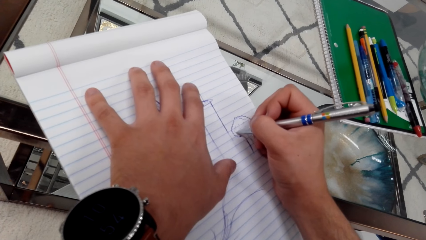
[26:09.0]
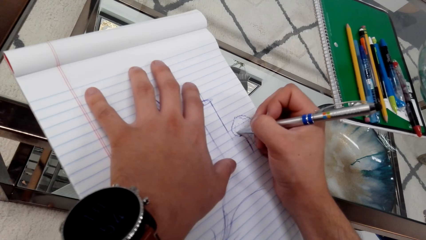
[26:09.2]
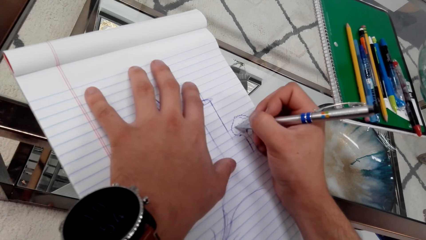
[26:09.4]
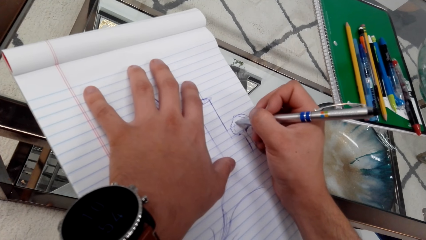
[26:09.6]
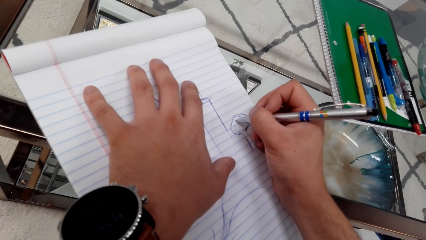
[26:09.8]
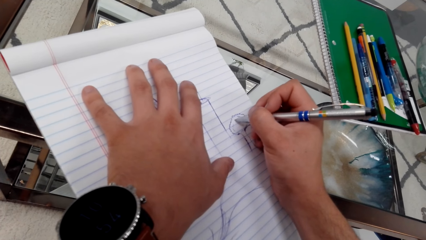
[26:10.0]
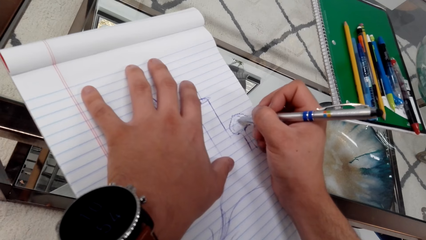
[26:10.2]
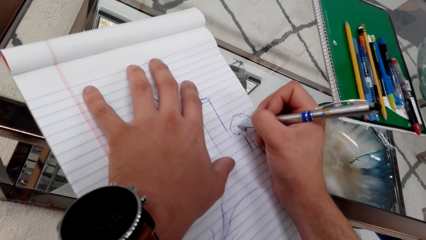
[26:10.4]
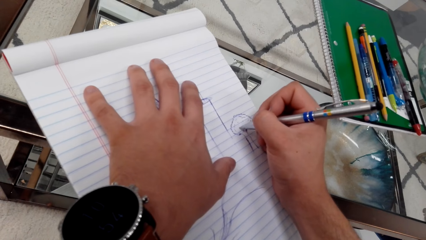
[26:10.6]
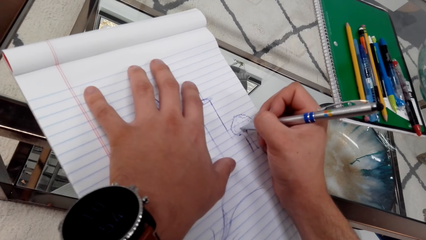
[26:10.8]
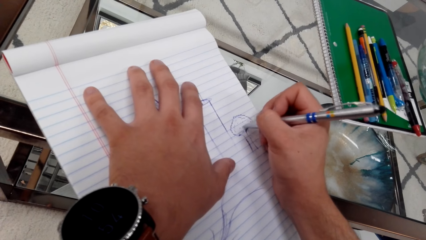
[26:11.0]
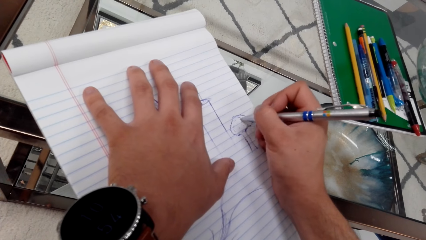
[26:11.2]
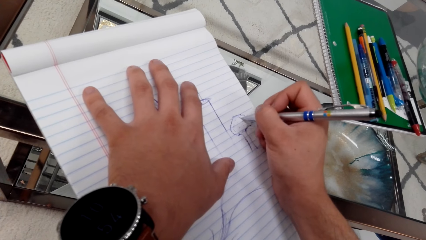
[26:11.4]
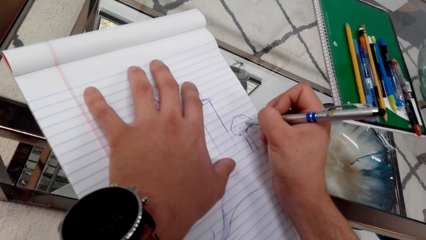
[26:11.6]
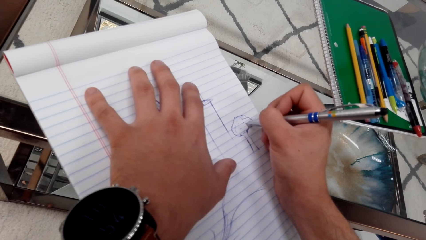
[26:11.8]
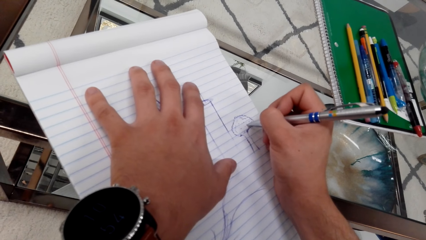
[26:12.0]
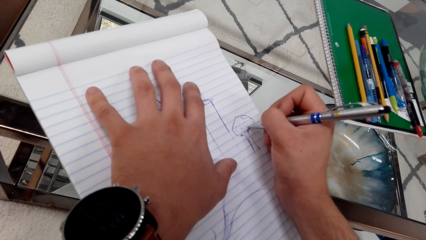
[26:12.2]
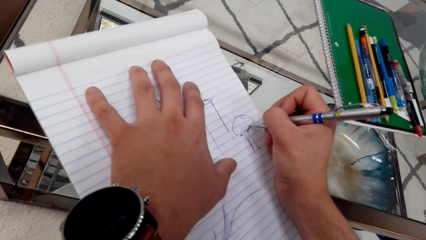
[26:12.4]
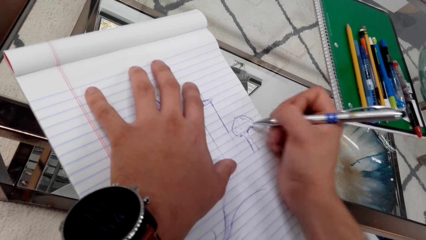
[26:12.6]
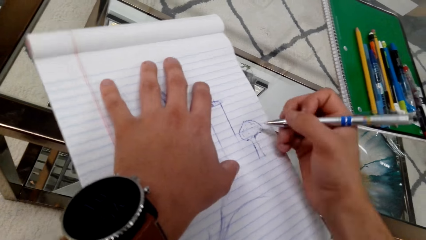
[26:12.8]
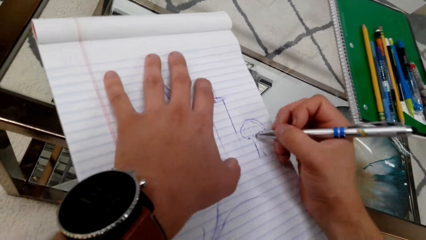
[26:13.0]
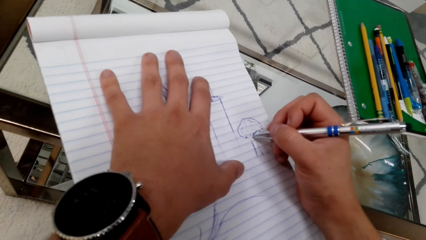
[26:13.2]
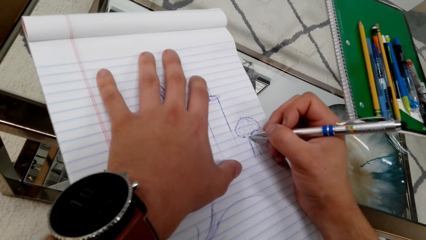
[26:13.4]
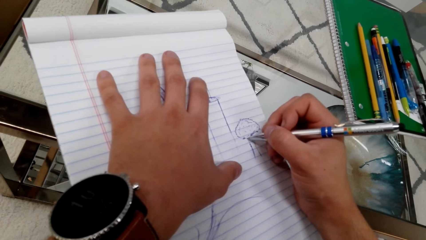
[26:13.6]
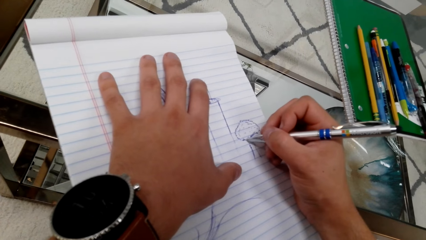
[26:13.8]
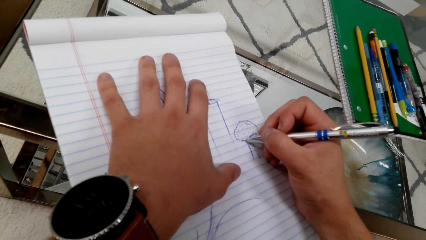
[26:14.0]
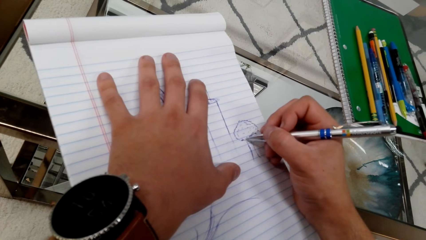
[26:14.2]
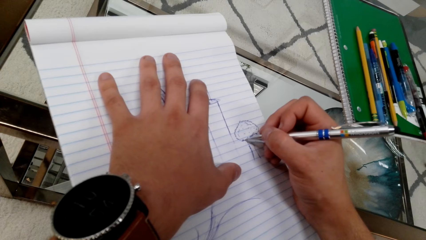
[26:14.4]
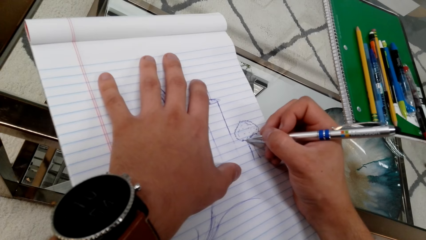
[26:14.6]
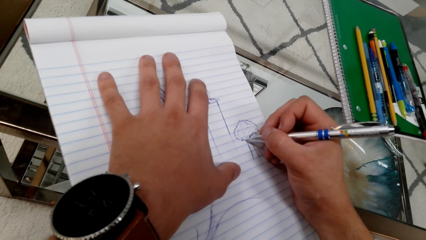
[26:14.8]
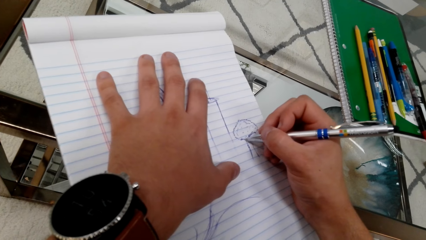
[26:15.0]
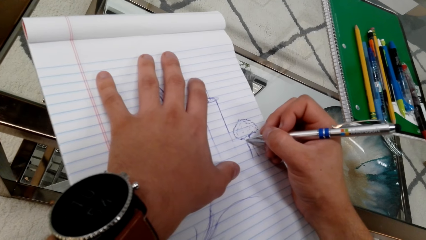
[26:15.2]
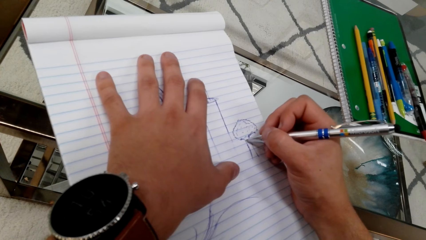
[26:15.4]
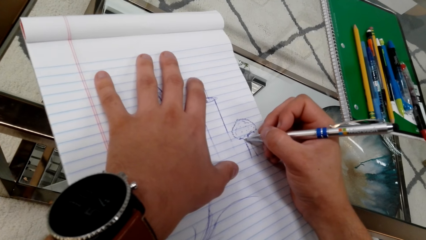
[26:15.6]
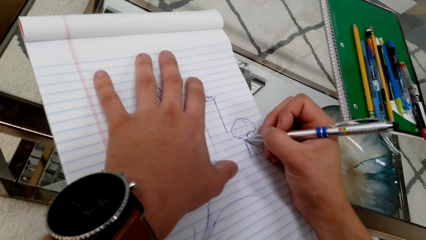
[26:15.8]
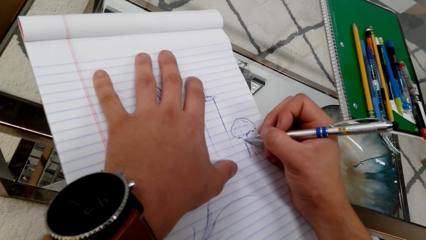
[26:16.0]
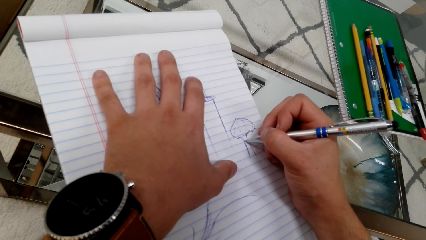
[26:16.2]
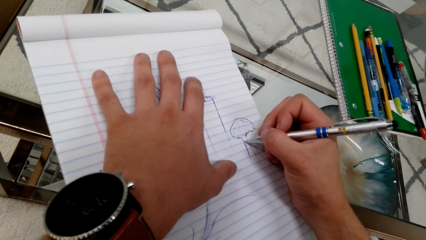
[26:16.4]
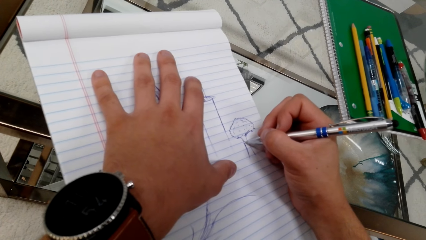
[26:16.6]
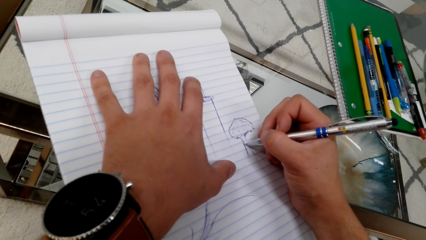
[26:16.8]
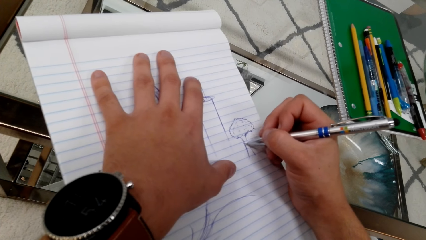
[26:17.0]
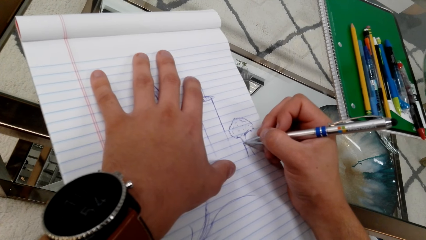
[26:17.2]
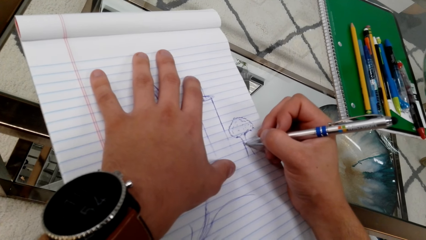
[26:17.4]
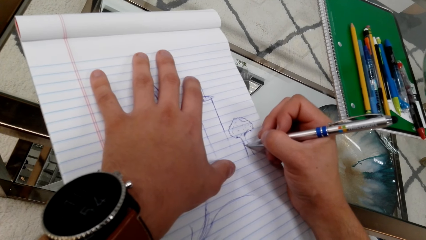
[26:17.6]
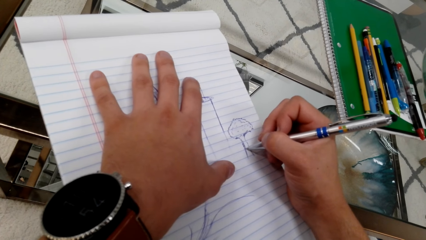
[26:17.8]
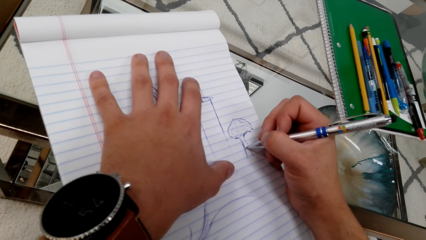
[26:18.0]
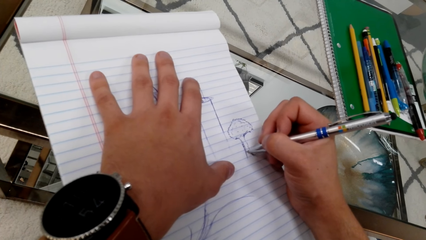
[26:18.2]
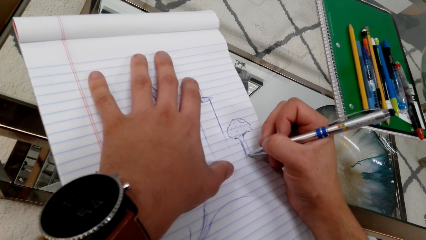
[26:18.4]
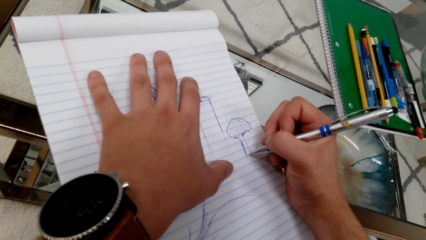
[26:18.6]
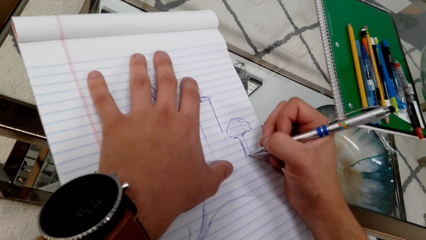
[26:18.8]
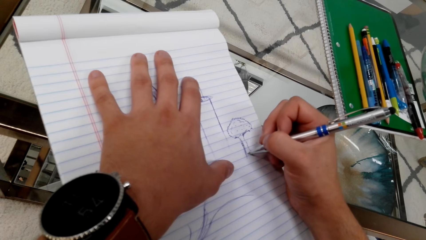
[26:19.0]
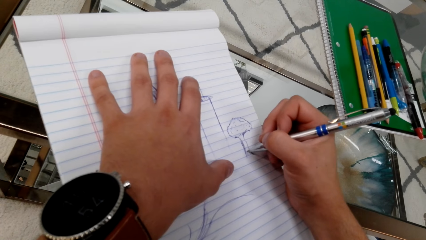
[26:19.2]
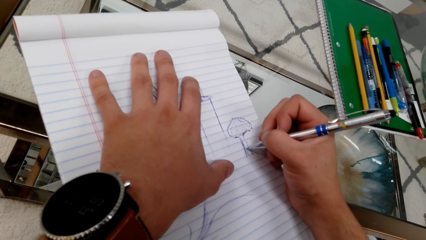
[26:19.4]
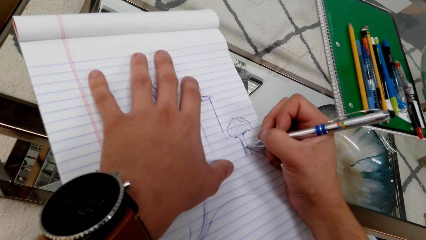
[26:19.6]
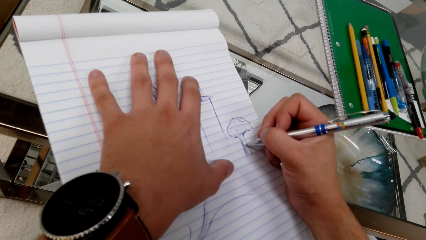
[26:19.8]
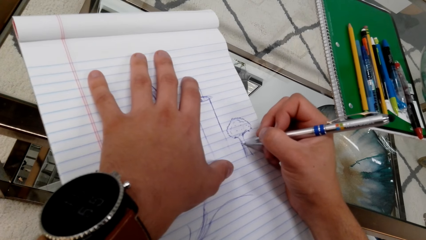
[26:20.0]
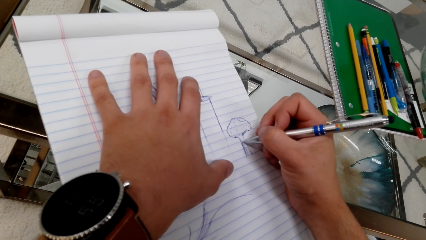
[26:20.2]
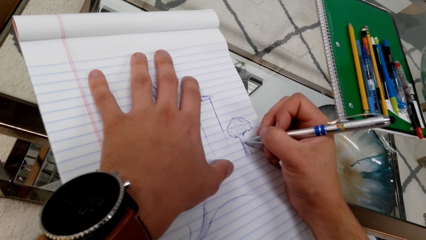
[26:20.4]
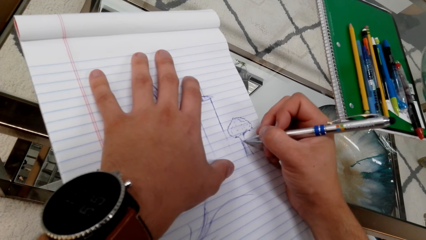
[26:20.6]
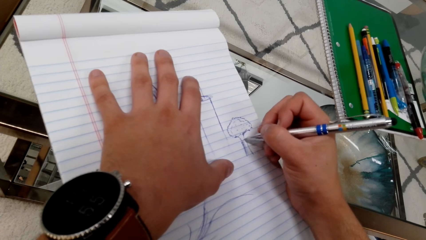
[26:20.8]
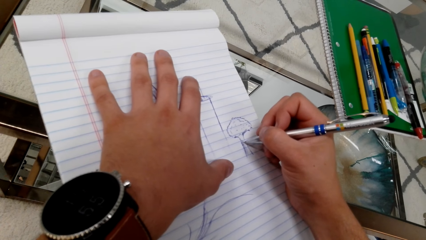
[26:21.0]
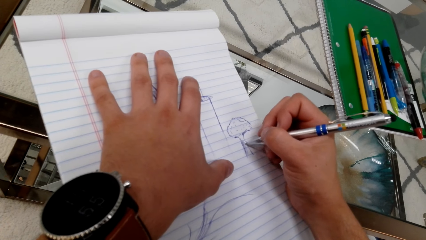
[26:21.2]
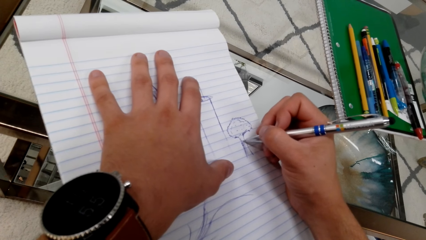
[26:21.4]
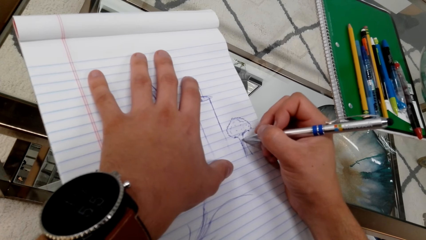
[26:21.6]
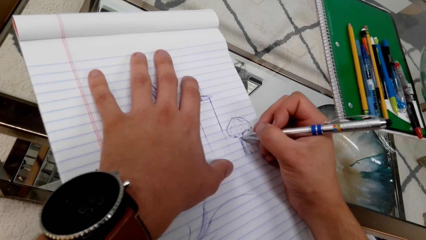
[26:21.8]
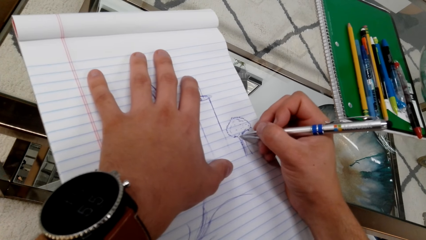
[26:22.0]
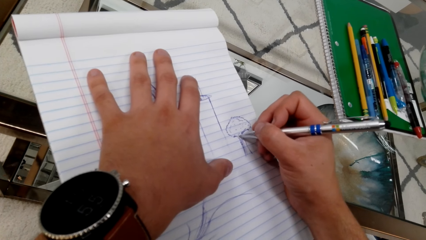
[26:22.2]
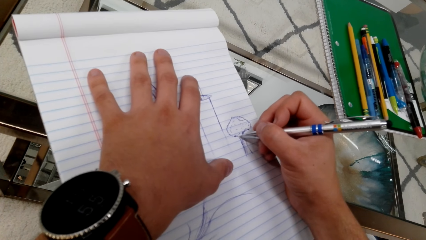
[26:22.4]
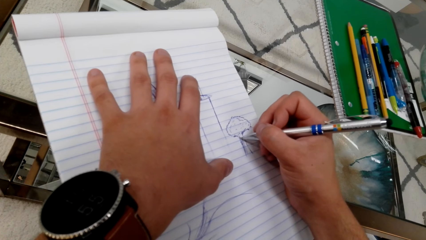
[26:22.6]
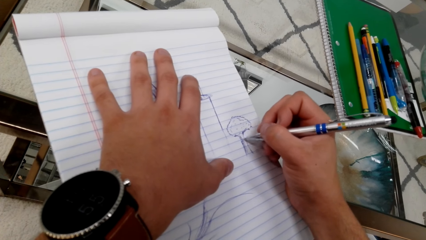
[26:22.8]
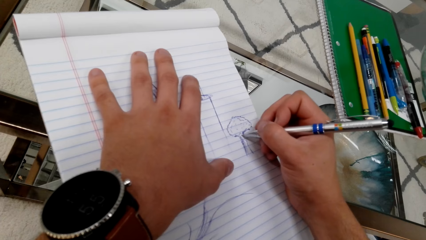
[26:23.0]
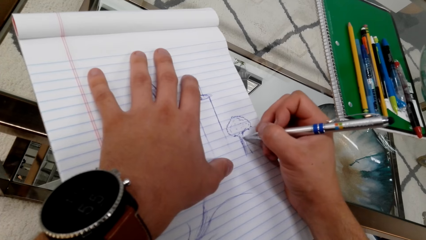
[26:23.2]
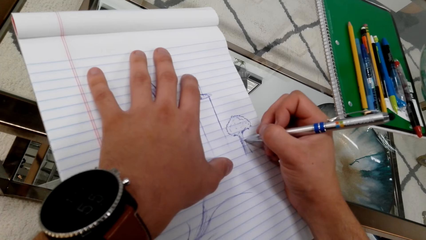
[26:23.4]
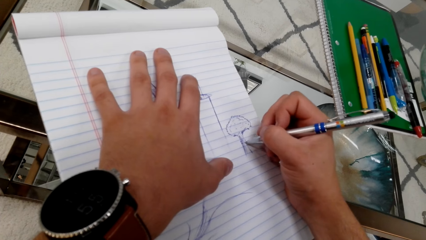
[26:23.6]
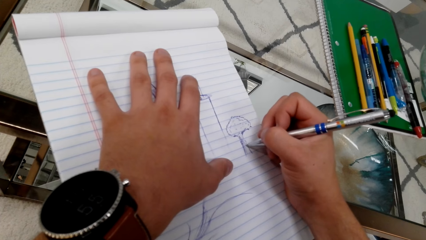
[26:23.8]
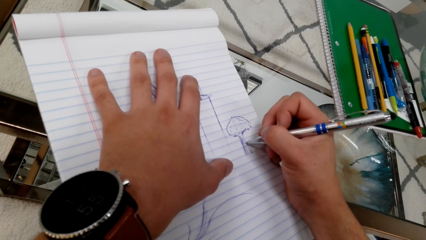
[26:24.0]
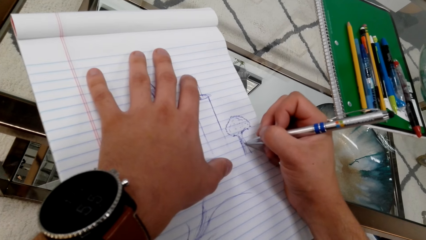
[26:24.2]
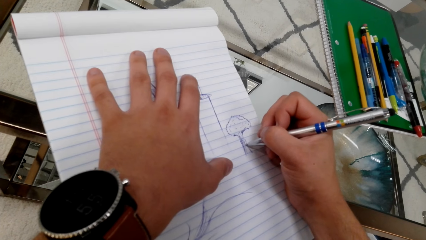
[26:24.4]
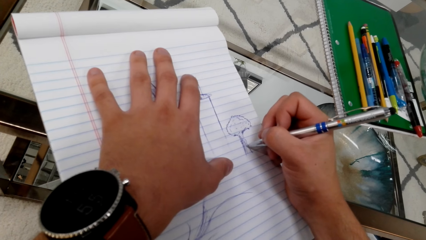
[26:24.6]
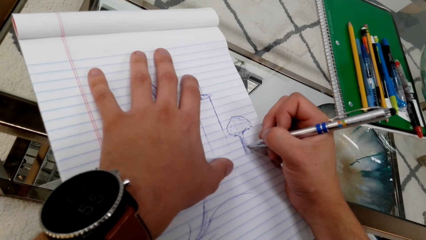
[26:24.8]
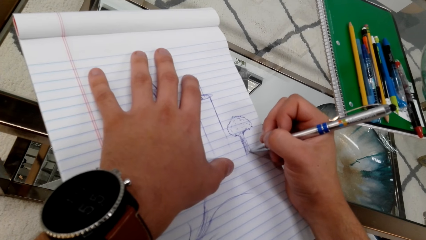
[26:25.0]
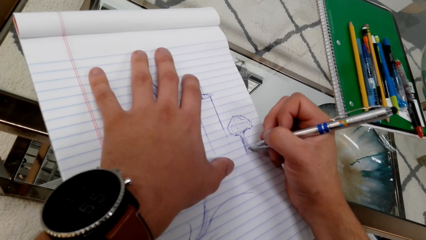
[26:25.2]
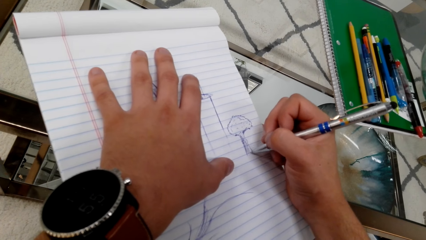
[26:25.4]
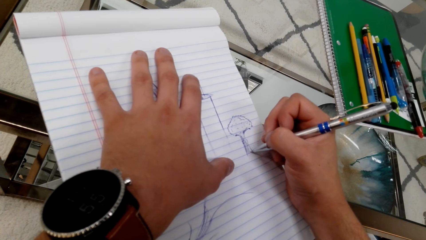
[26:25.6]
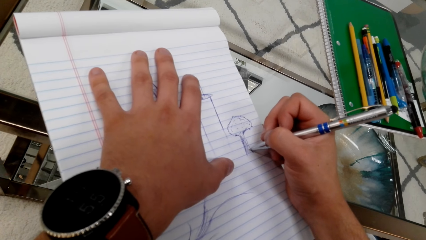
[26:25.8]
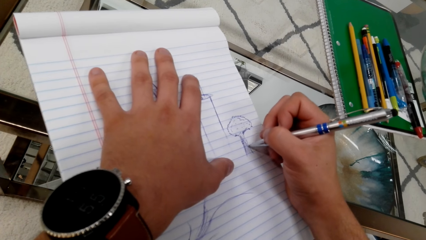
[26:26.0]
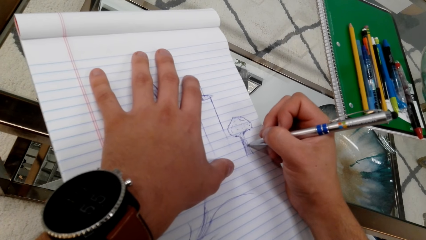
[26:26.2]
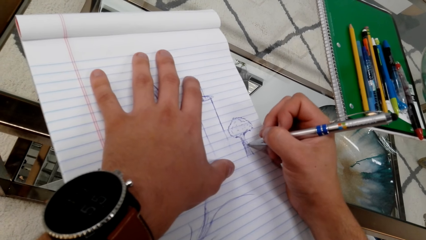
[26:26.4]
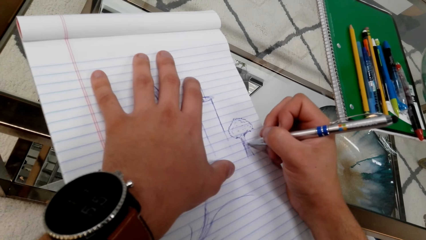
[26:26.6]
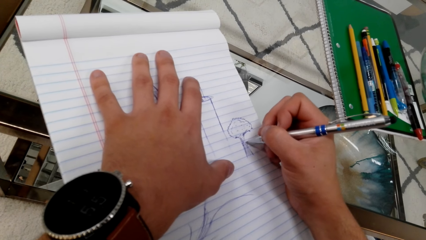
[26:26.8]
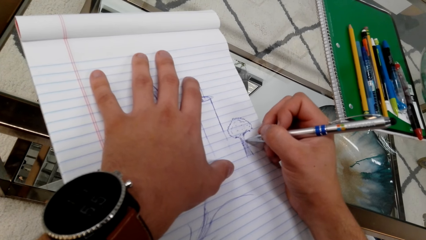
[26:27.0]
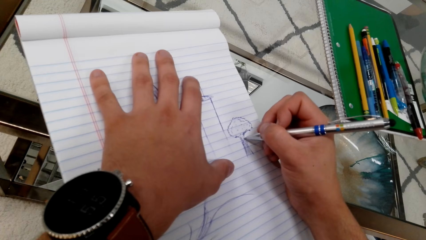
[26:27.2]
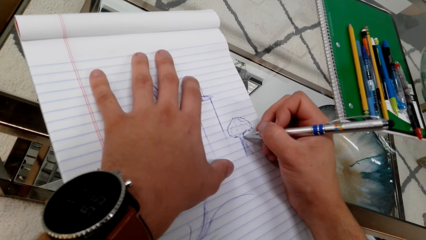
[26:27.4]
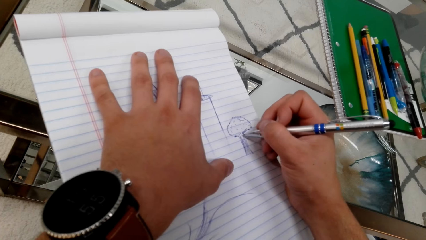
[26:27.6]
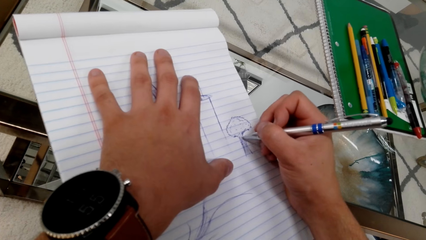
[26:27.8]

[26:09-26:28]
The camera wearer draws on a book with a pen. They color the drawing with a ballpoint pen.
